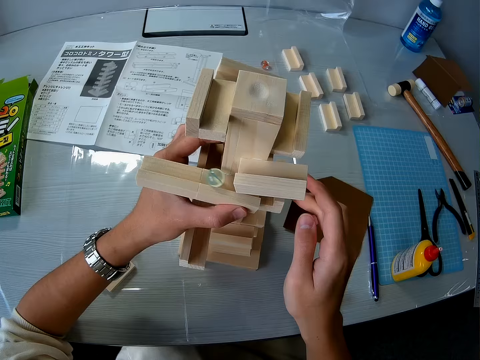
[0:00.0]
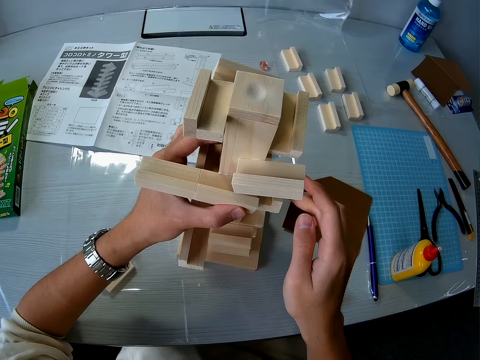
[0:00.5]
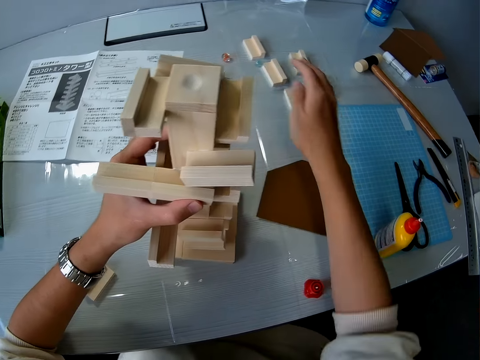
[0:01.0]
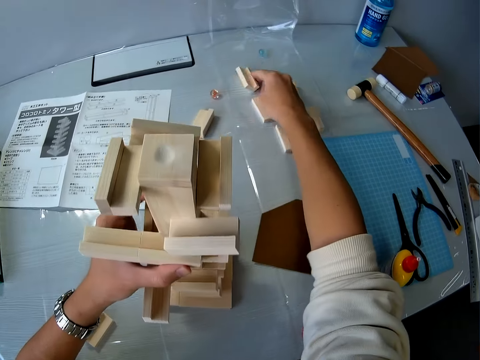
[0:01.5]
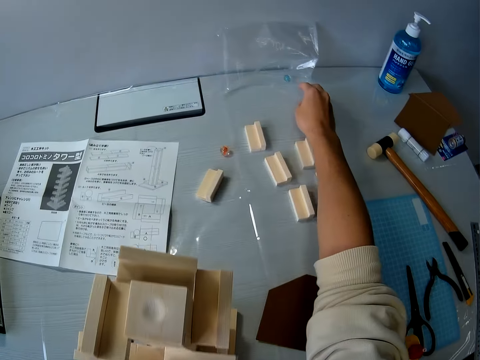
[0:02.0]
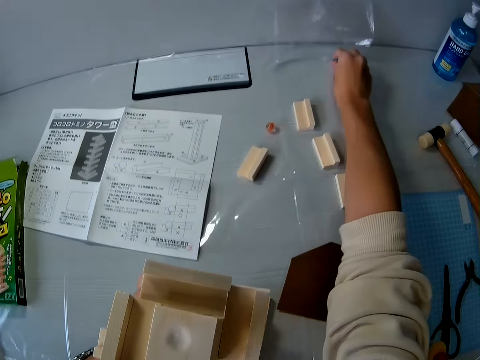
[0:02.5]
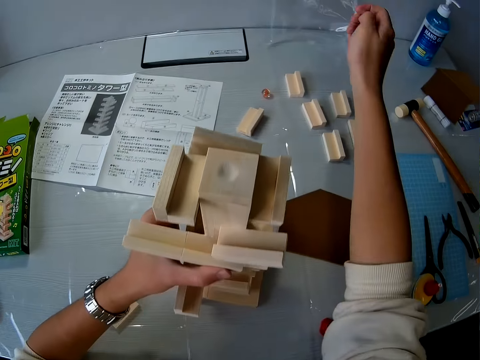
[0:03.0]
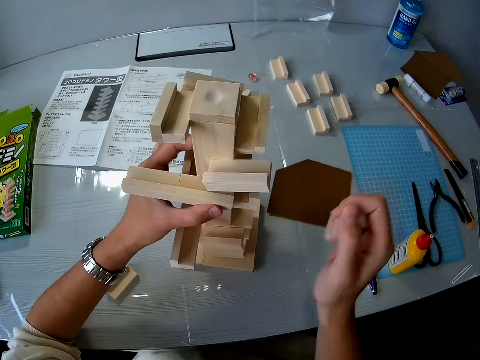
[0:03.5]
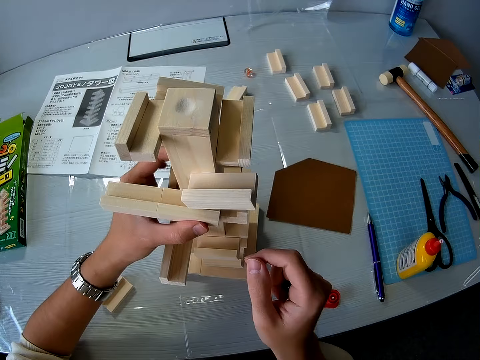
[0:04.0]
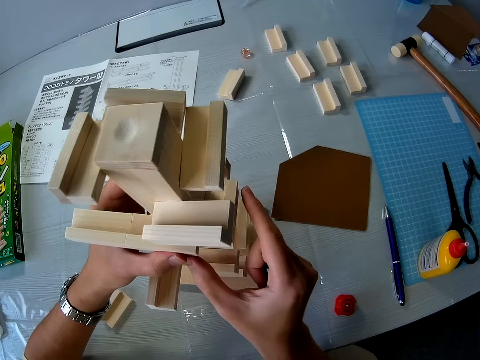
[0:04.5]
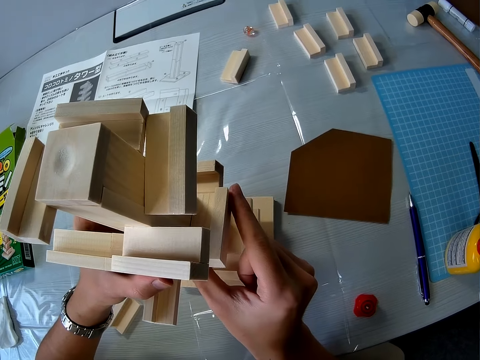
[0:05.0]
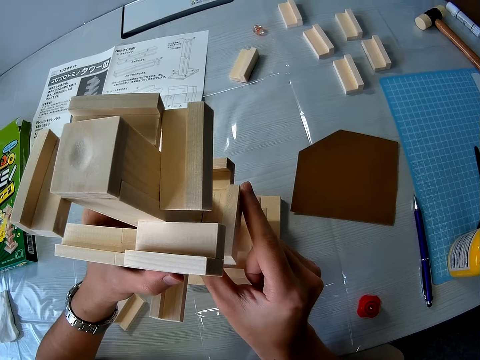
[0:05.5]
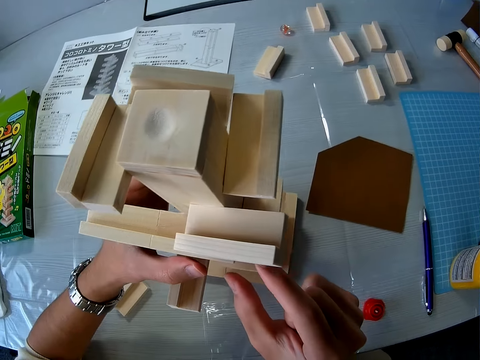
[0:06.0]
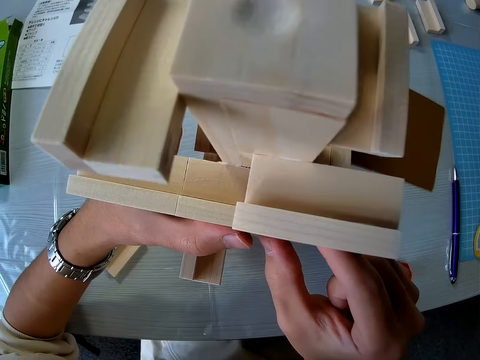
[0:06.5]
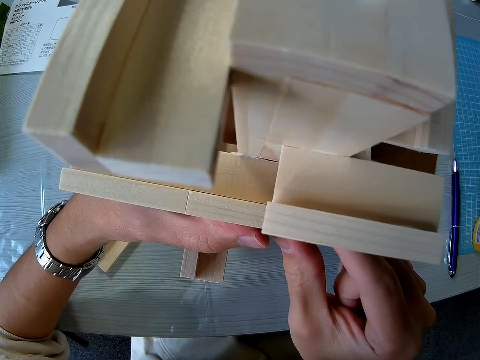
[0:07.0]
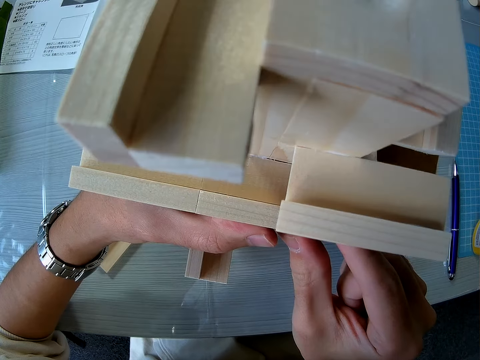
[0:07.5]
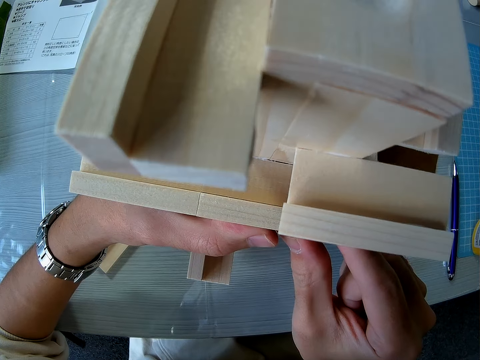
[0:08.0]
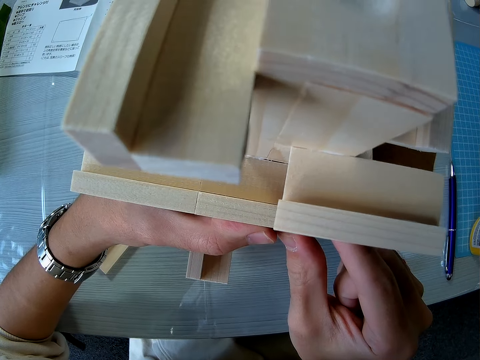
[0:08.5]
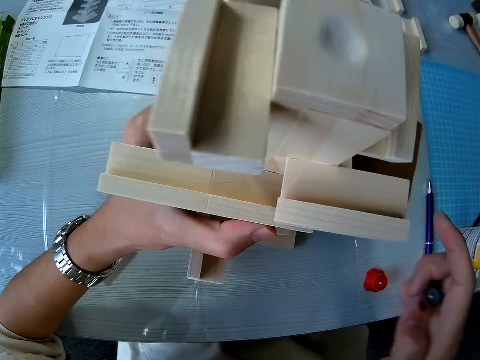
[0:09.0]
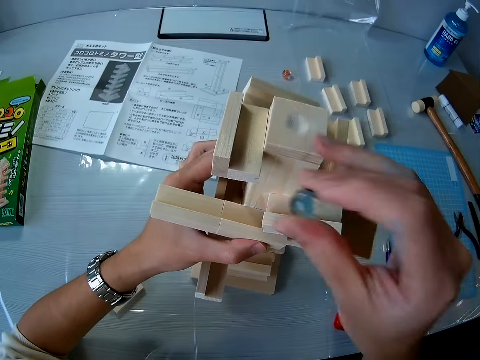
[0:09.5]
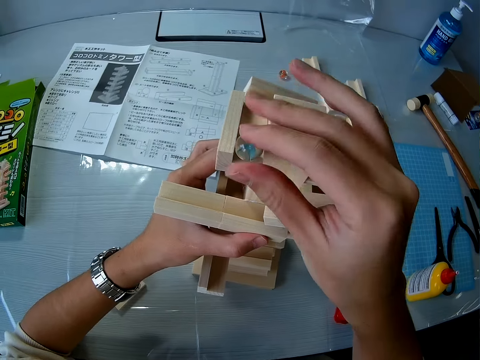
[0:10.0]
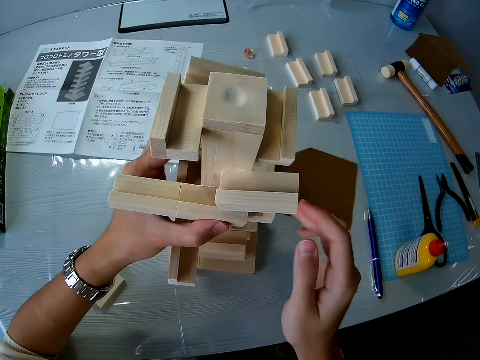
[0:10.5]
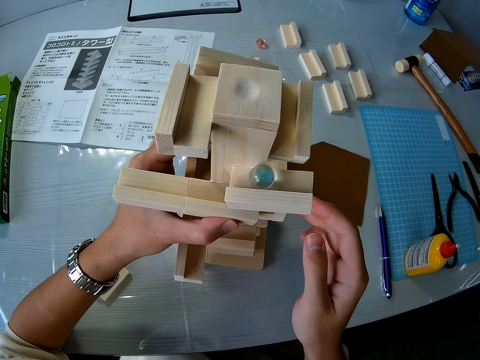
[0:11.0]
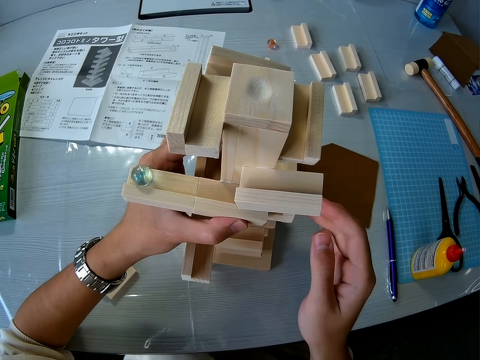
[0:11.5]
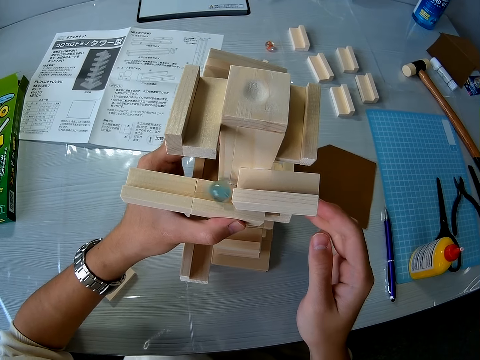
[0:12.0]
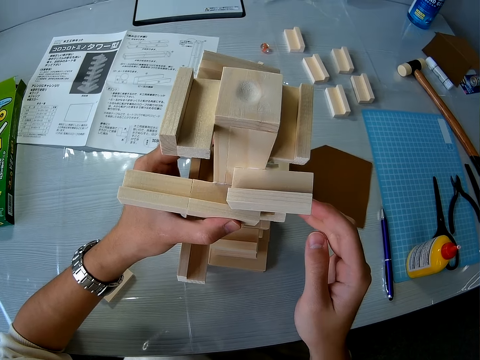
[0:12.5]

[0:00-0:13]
The camera wearer picks up a small glass ball or crystal ball from a table with his right hand. He holds the arranged woods. He adjusts a wooden topple brick game on the table with his two hands. He touches the woods. He rolls the glass ball down the wooden topple brick game. He puts the crystal ball on the wood.

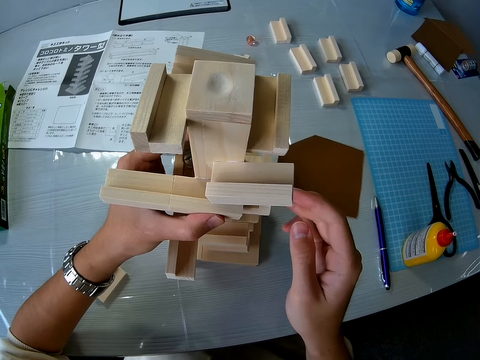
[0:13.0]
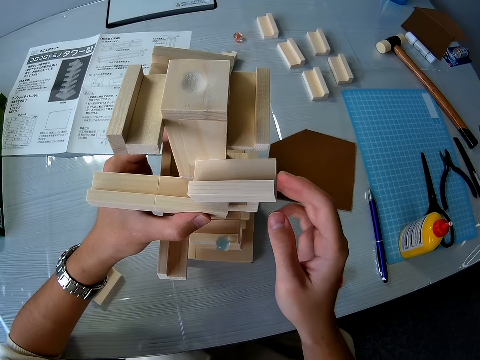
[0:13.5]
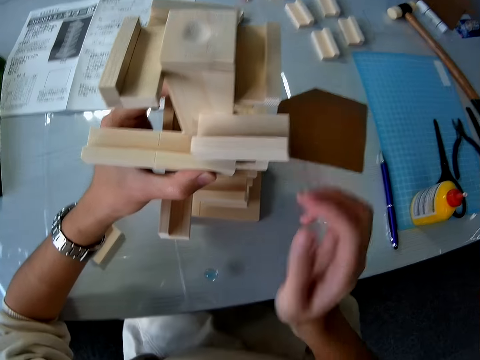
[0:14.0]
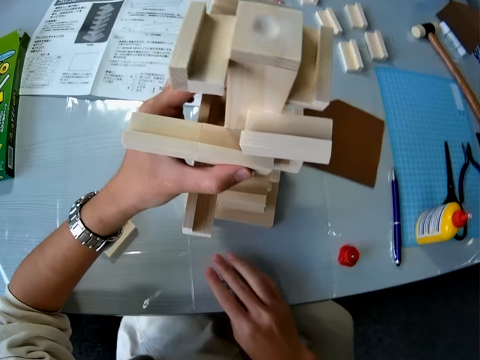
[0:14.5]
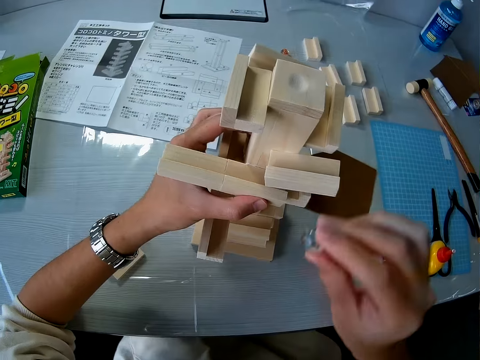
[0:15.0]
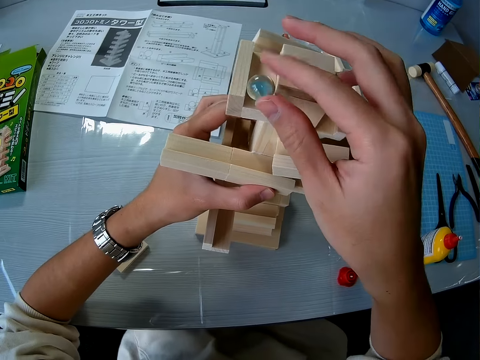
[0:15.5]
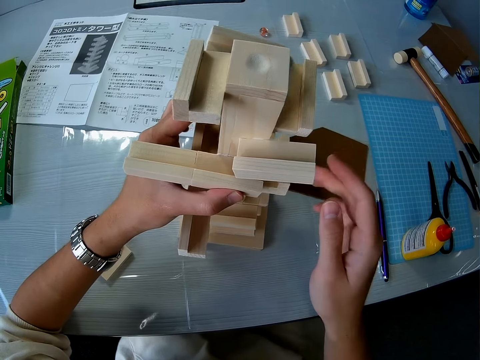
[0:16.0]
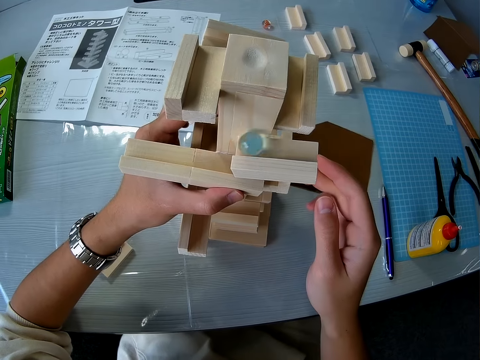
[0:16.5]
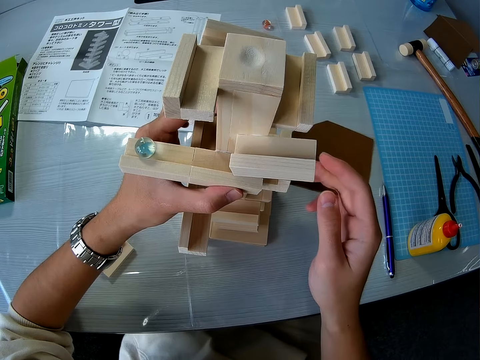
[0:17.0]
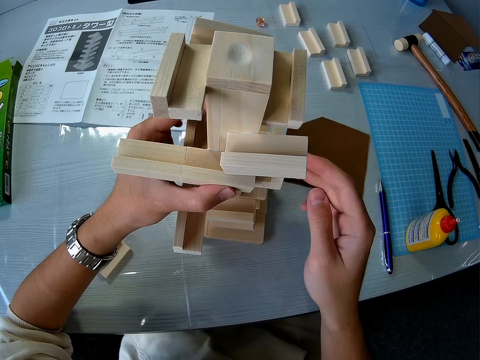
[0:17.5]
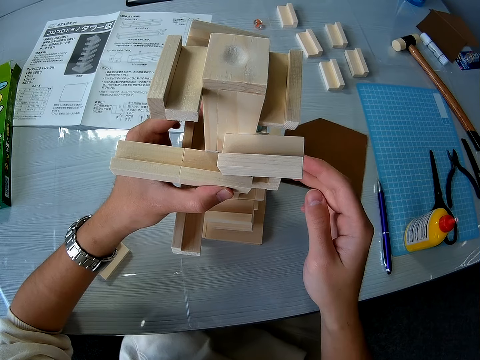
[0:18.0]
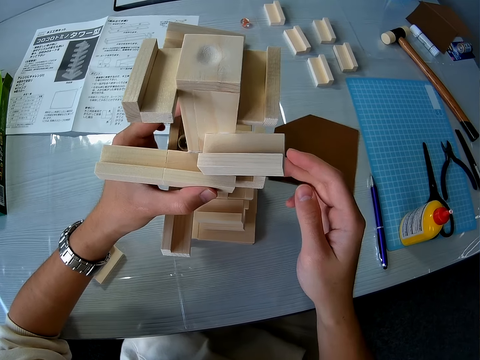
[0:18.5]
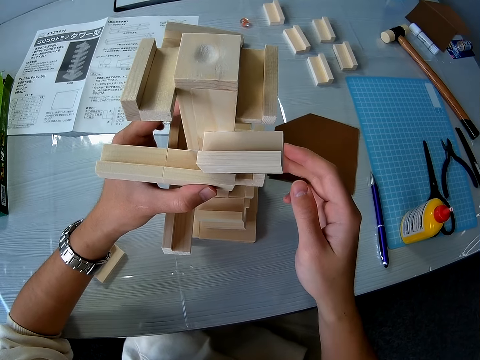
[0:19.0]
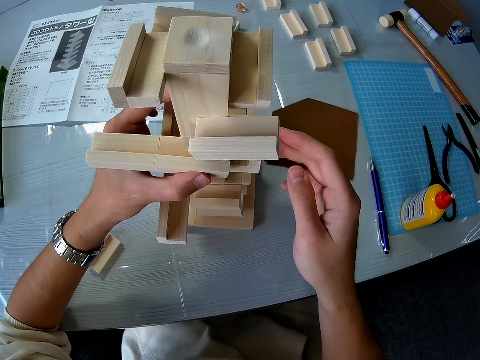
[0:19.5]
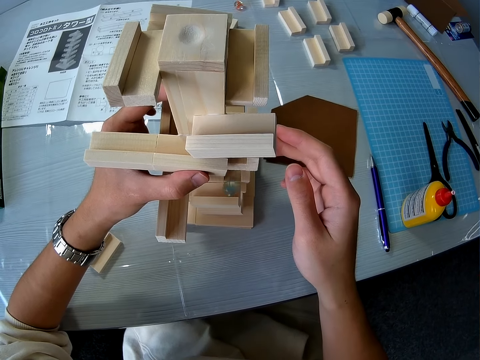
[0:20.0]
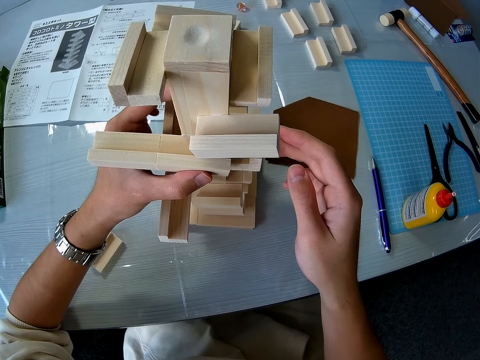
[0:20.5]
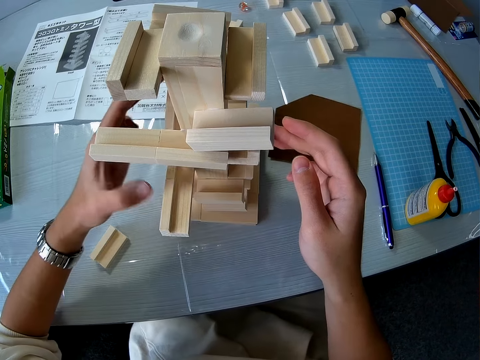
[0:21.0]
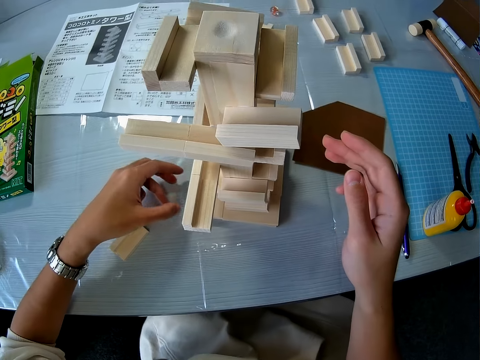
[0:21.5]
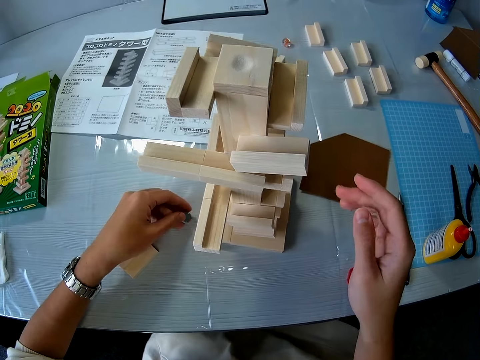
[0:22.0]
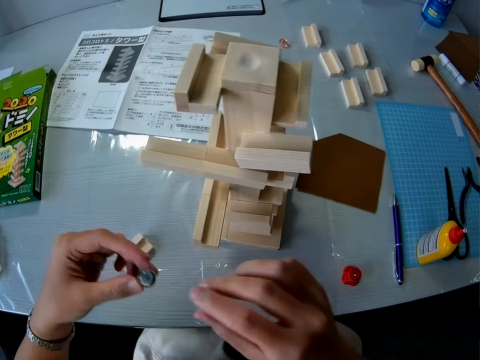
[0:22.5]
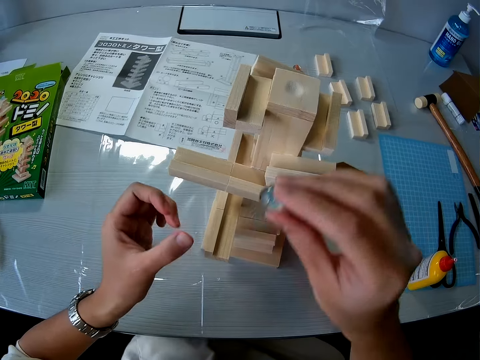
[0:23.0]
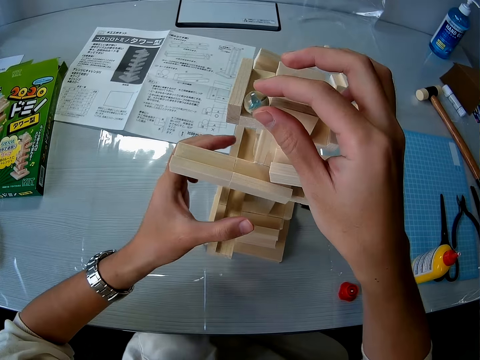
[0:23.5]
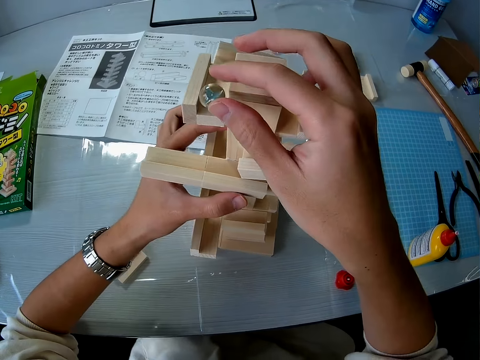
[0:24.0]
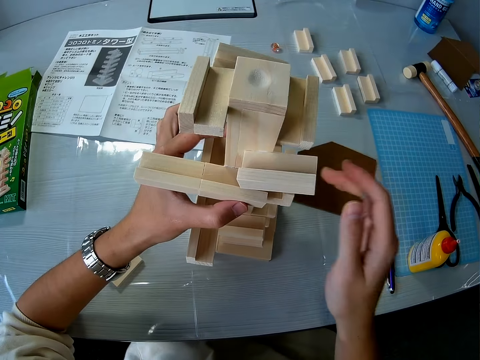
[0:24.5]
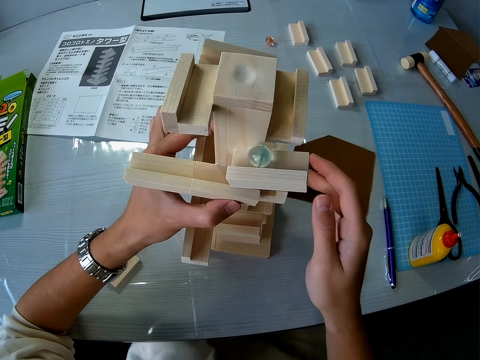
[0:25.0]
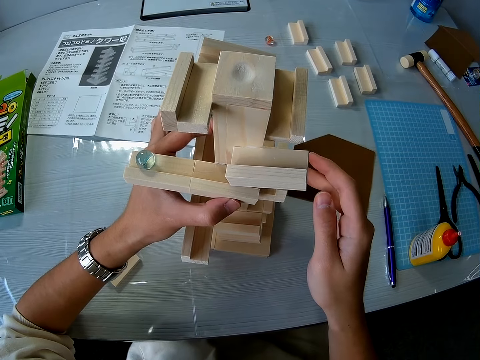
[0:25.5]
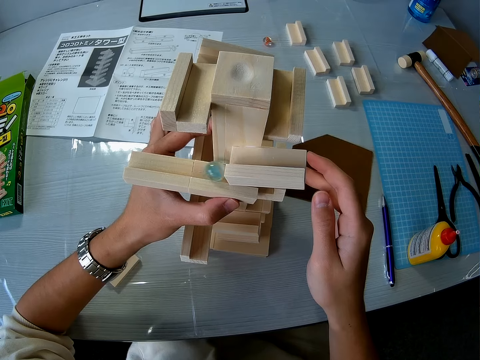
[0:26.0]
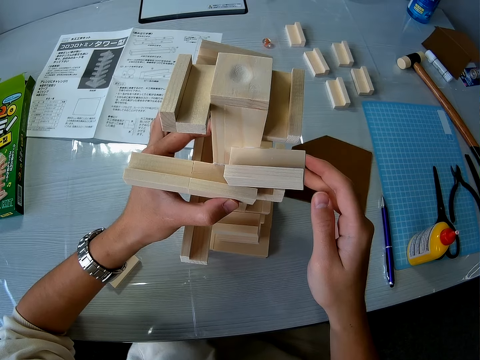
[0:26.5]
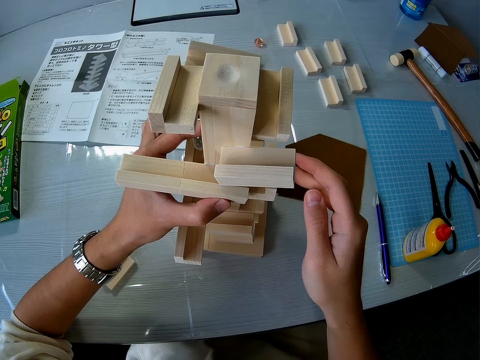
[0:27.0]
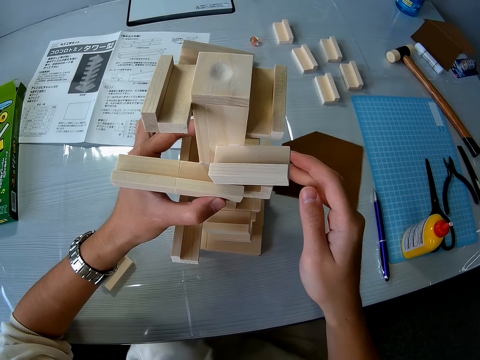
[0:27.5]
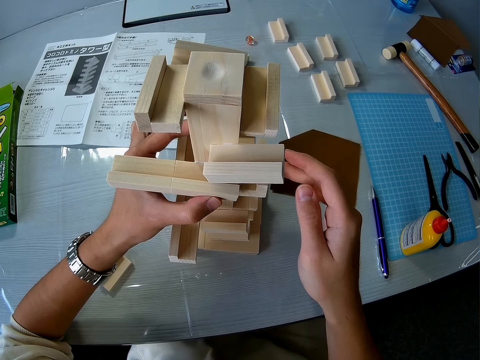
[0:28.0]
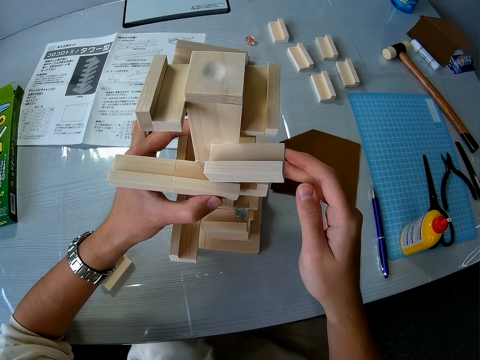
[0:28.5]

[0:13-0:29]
The camera wearer picks up the glass ball or crystal ball from the table with his right hand. He rolls the glass ball down the wooden topple brick game. He puts the crystal ball in the wood. He picks up the glass ball from the table with his left hand and passes the ball from his left hand to his right hand. He rolls the glass ball down the wooden topple brick game. He puts the crystal ball in the wood.
